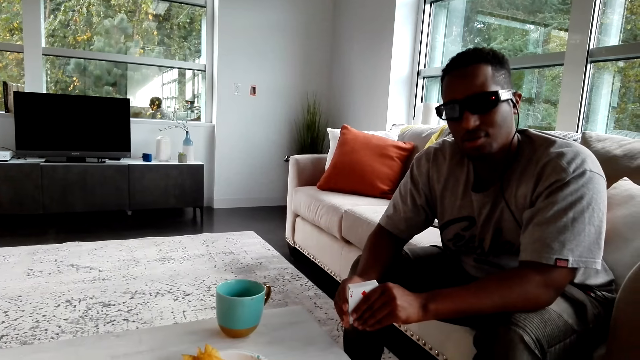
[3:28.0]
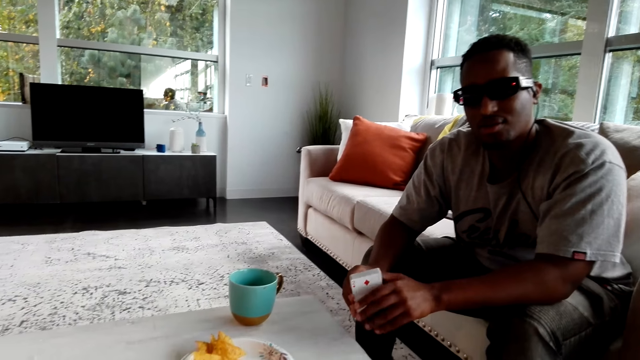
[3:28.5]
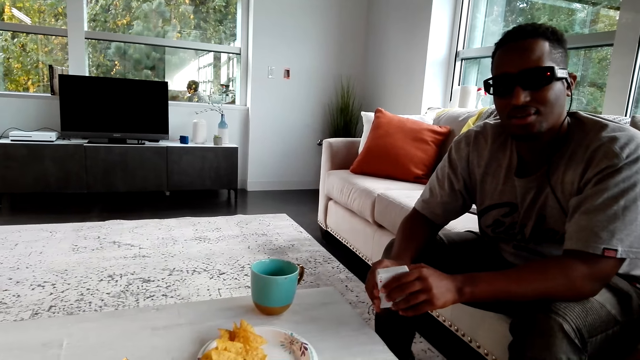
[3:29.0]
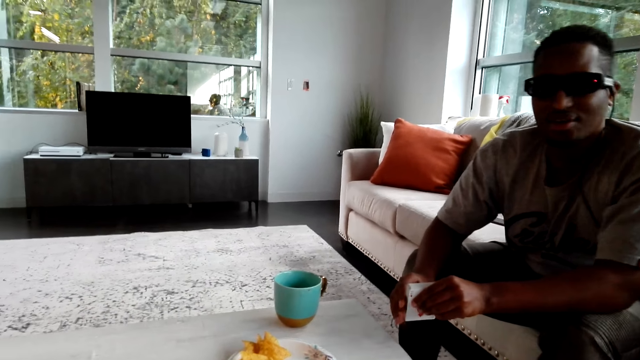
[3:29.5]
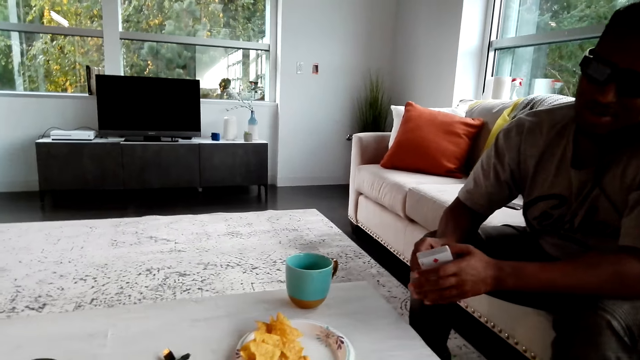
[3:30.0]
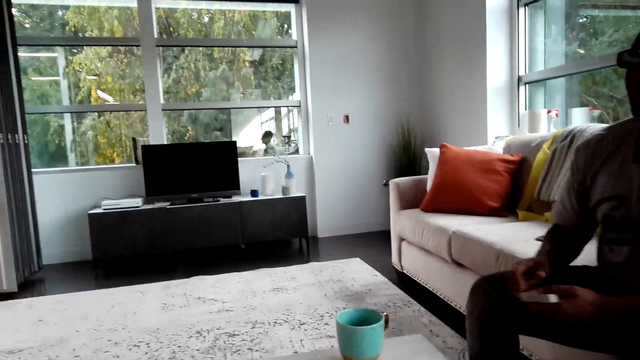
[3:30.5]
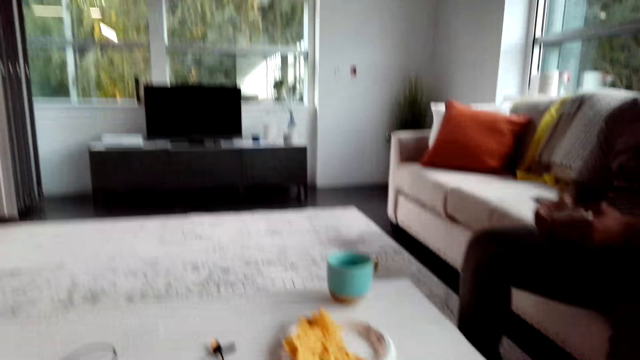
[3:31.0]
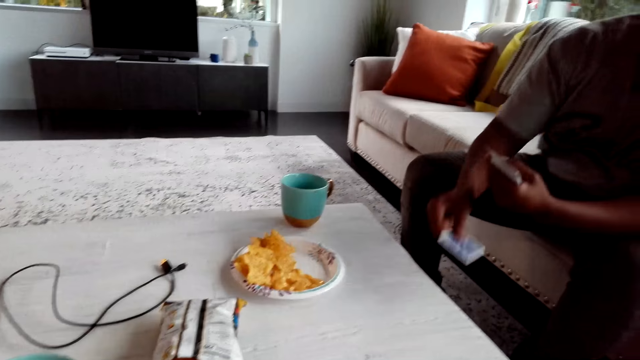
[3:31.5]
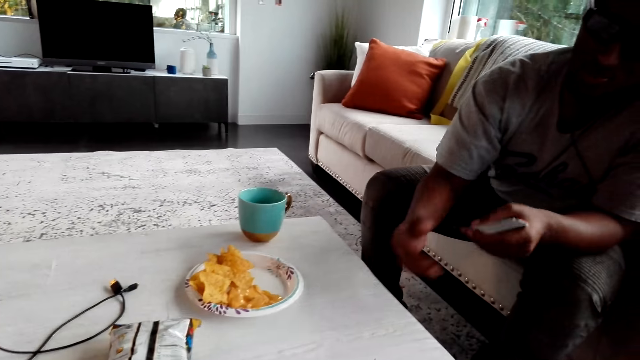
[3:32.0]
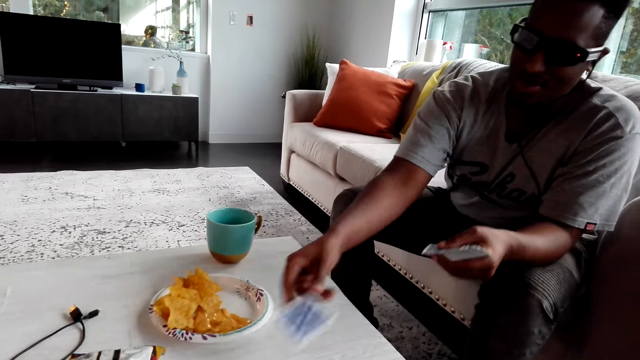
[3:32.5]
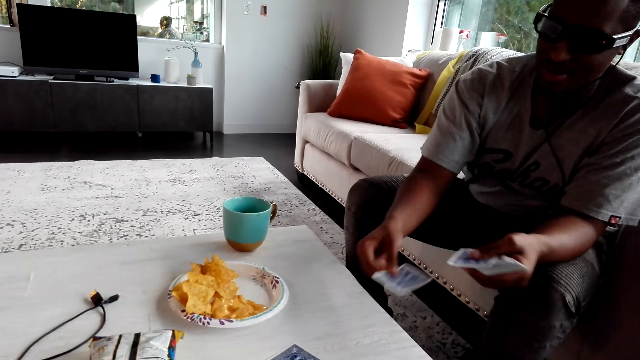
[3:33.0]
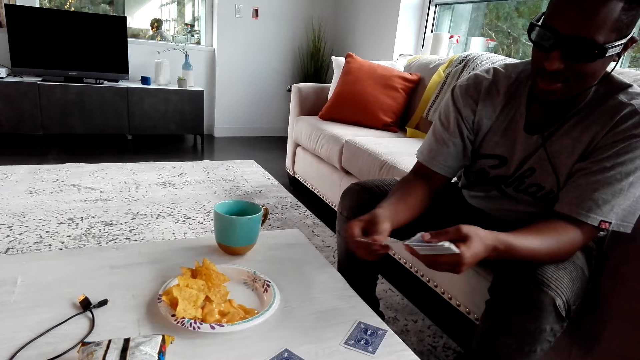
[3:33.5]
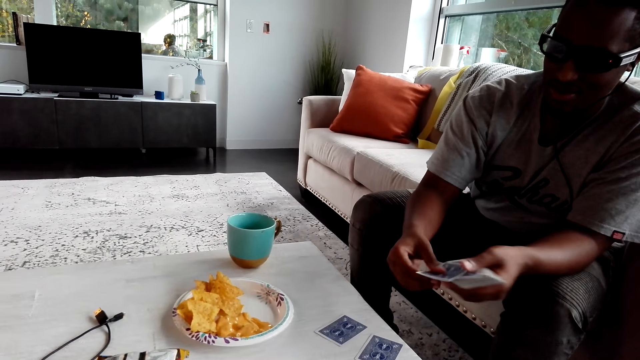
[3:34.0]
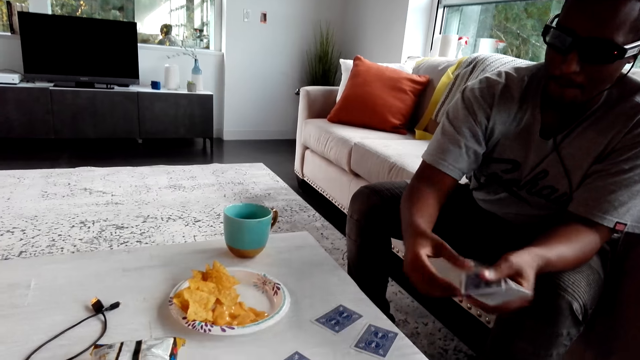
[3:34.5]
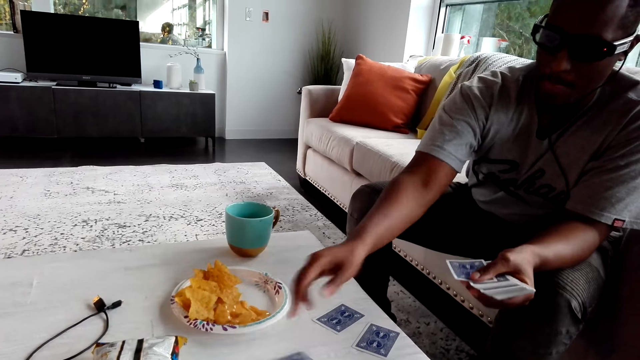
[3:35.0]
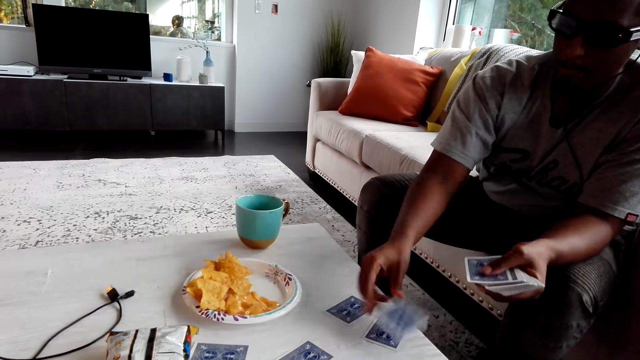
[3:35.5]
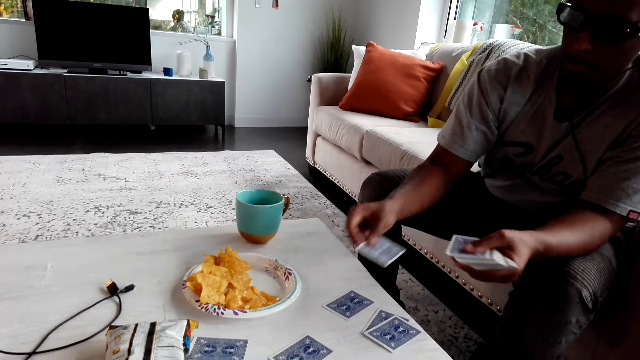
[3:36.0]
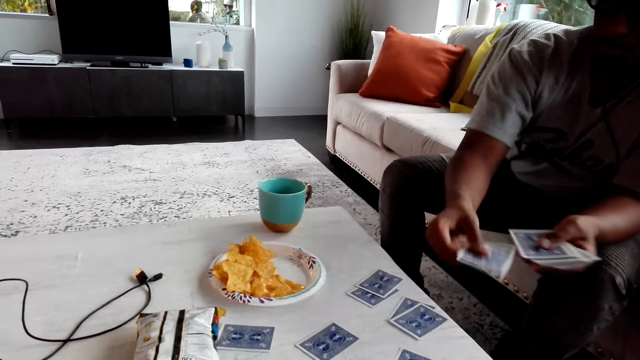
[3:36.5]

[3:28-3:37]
A man converses with the camera wearer. The man distributes cards on the table.

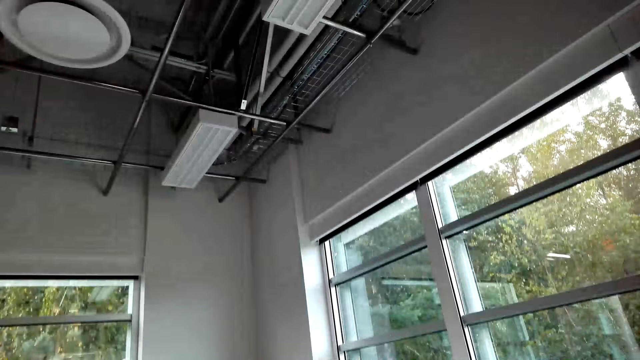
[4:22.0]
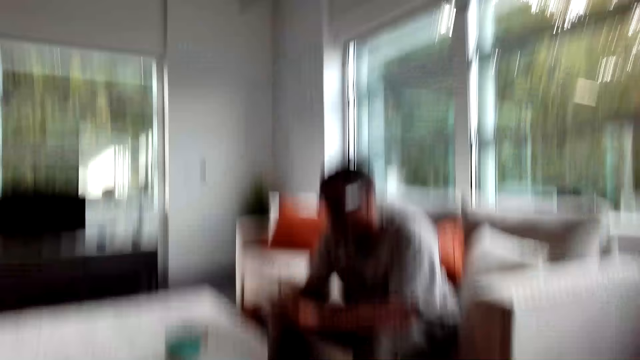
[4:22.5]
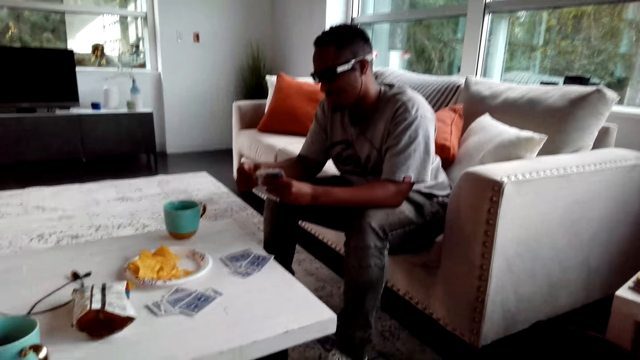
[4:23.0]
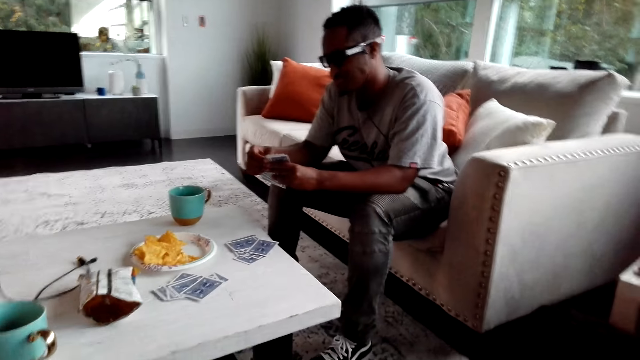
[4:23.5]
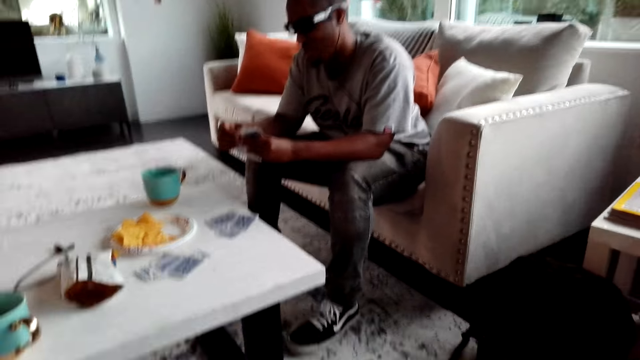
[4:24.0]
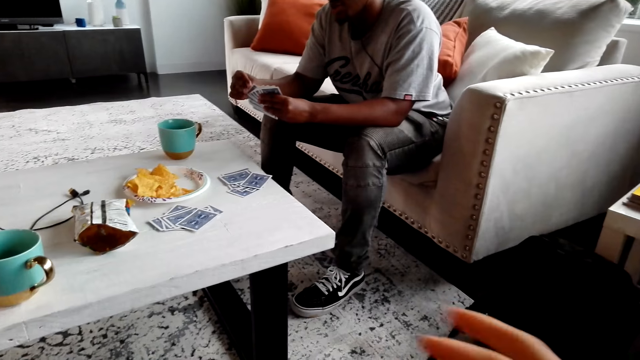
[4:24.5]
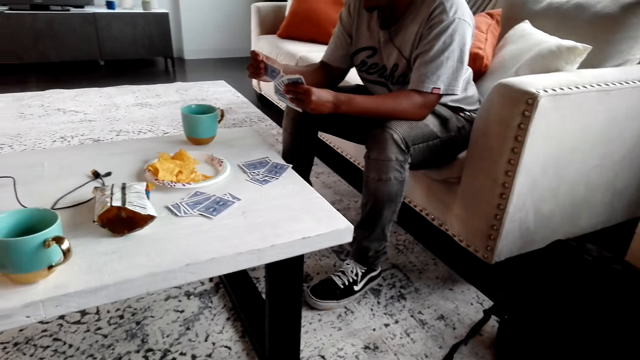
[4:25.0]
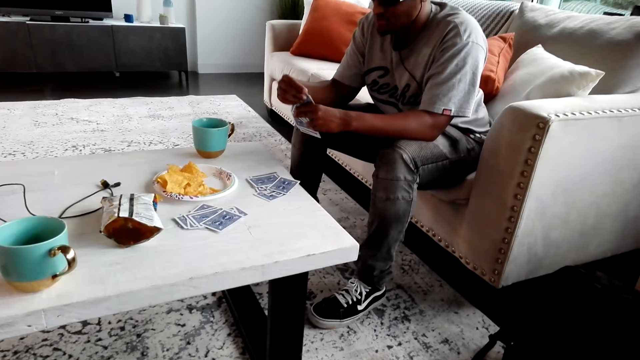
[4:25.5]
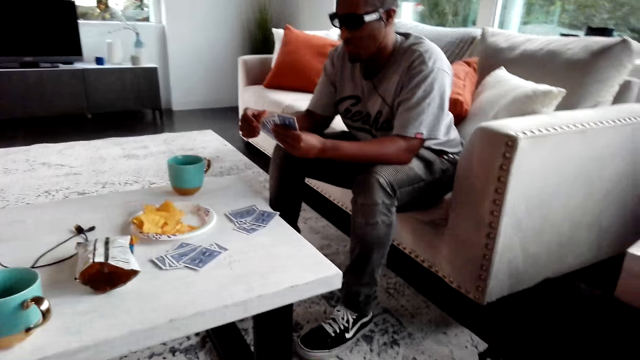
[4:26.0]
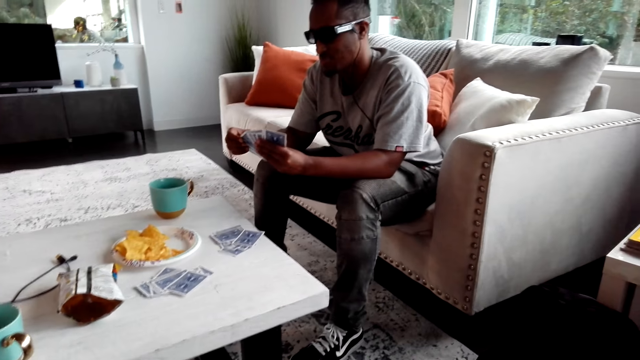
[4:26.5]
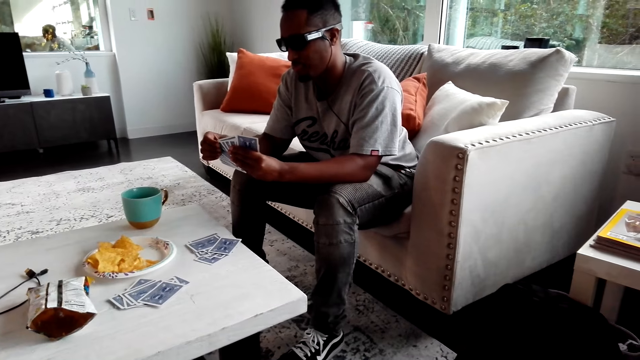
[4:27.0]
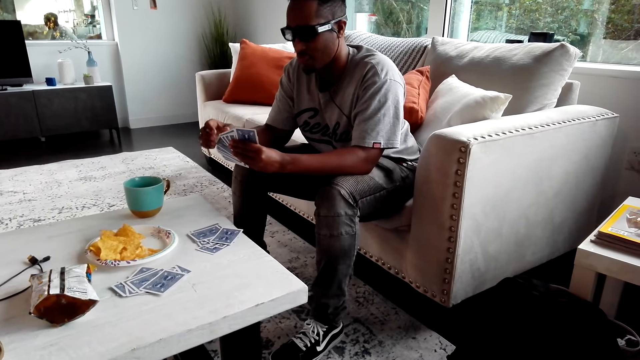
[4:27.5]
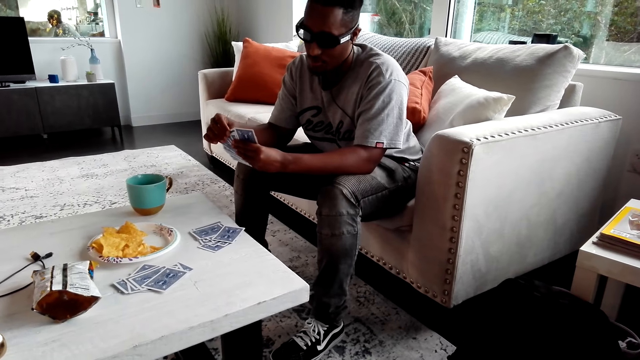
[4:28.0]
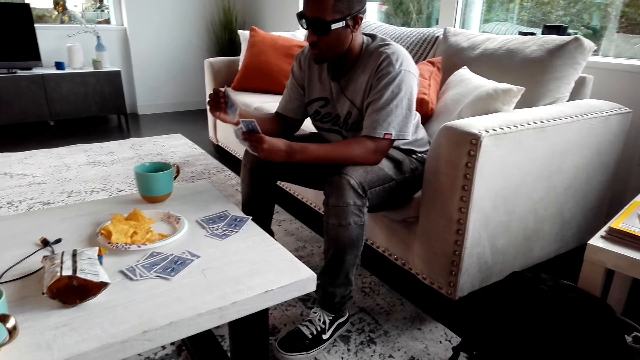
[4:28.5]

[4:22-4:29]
The camera wearer arranges the cards in the hands.

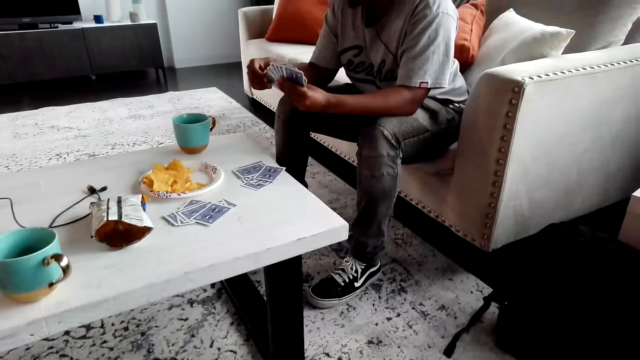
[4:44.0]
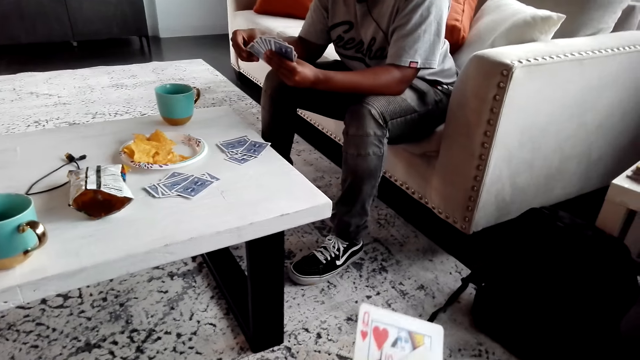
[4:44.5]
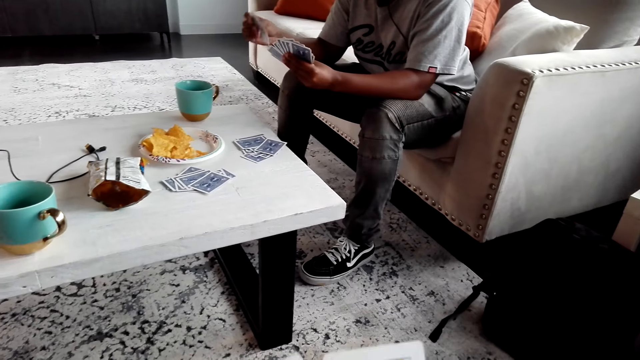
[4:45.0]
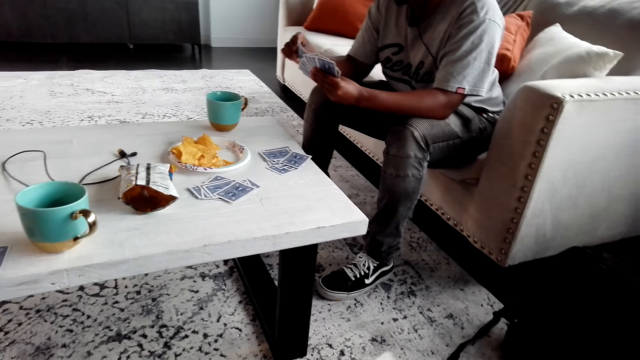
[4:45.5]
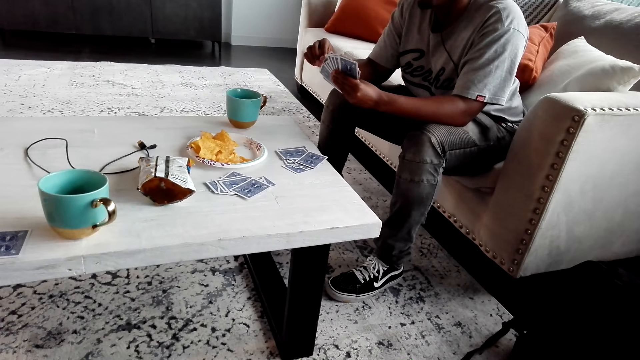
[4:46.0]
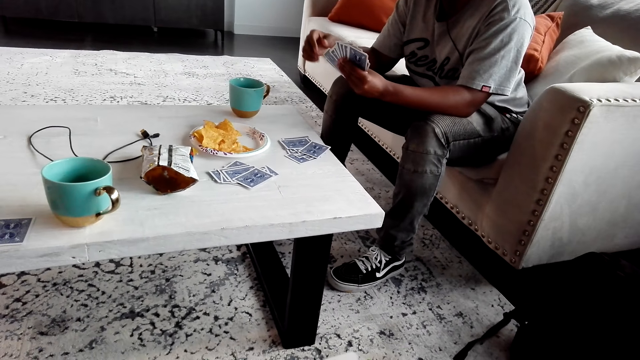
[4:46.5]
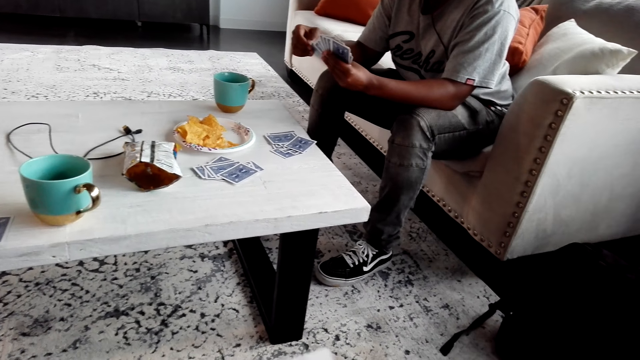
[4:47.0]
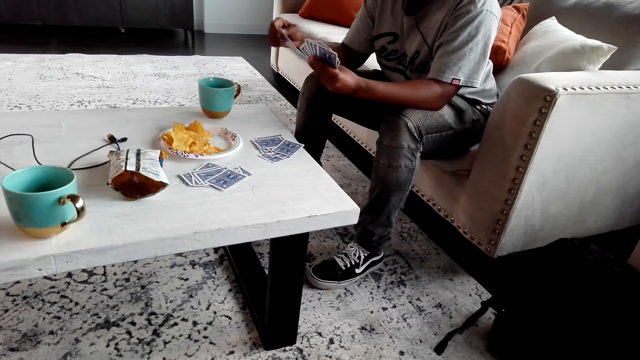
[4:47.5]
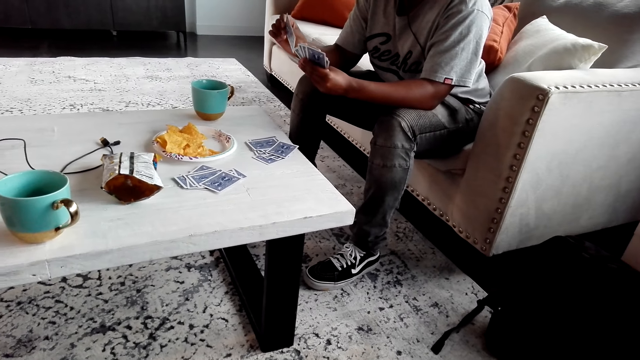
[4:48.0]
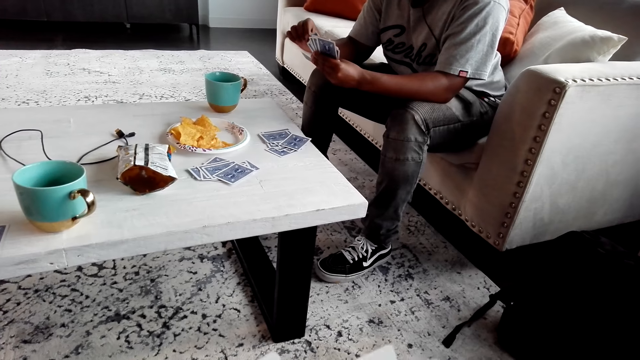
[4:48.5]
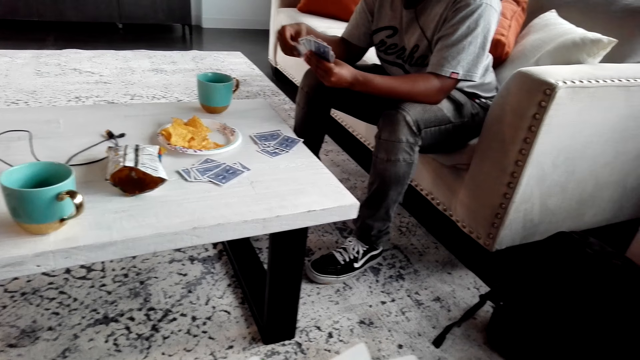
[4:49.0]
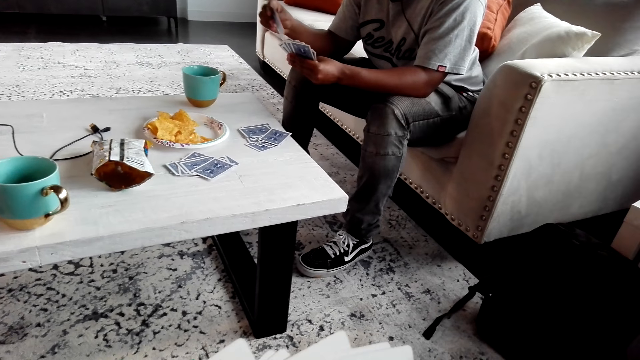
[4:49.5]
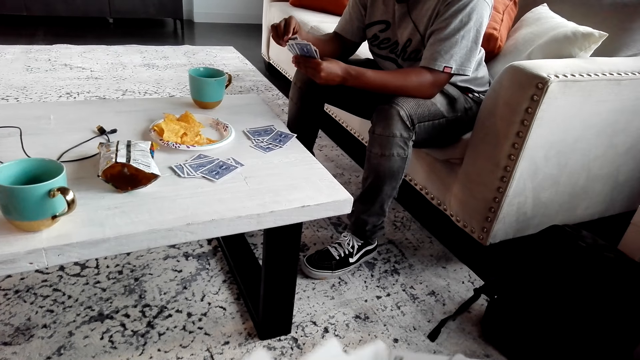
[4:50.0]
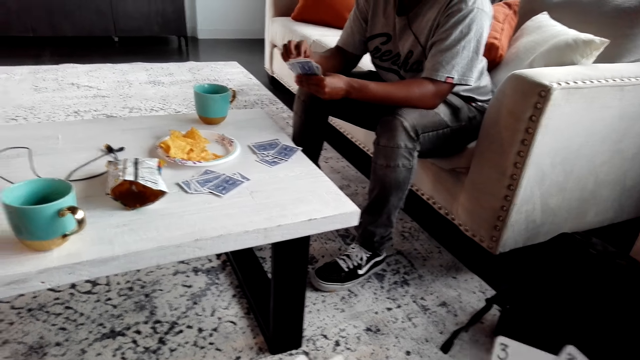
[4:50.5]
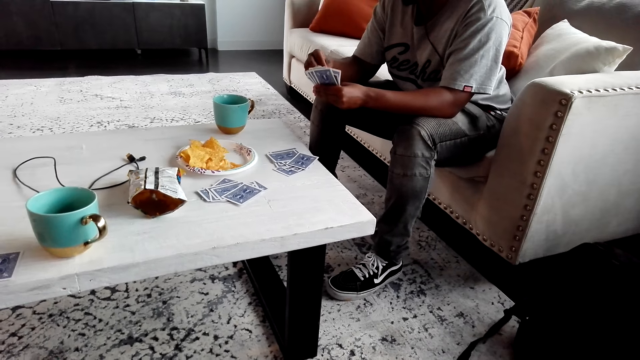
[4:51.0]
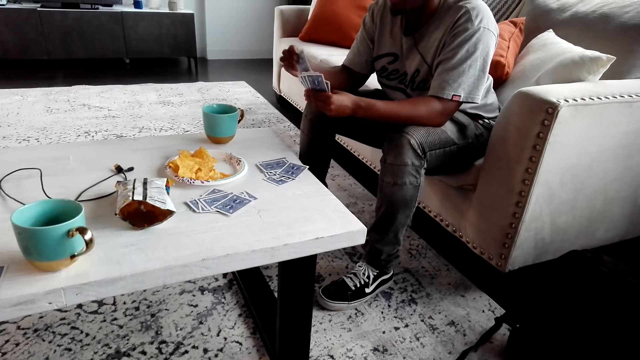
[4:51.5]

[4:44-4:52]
A person selects the cards.
